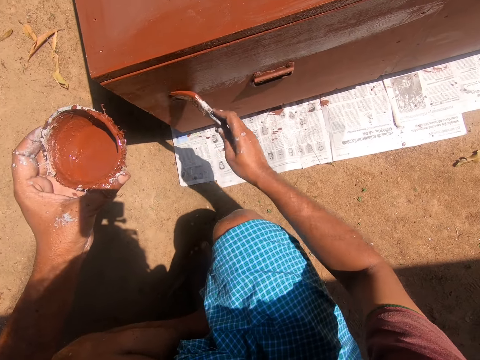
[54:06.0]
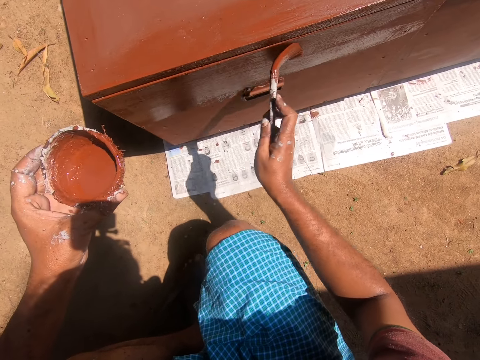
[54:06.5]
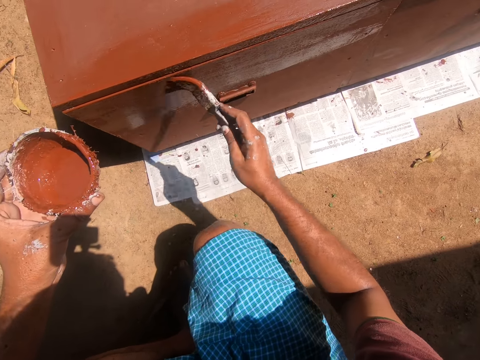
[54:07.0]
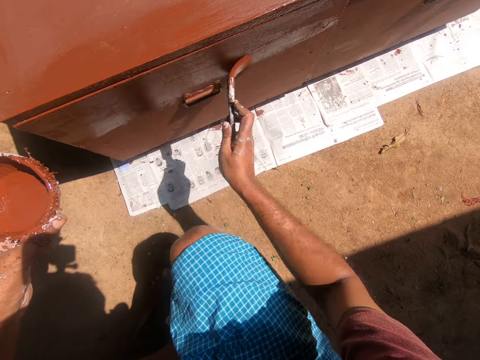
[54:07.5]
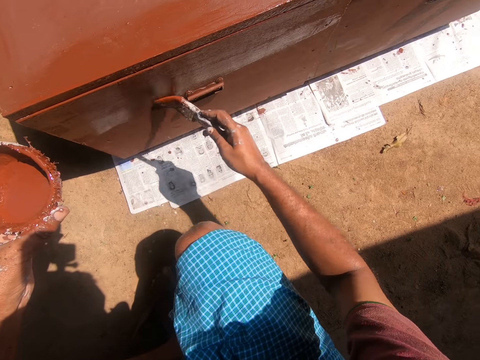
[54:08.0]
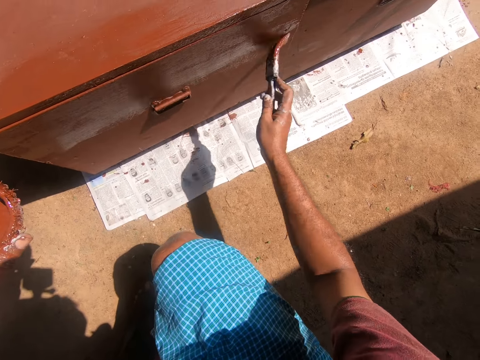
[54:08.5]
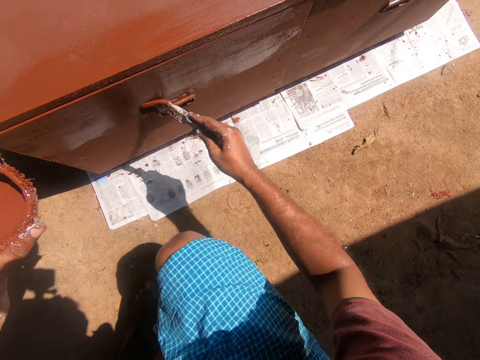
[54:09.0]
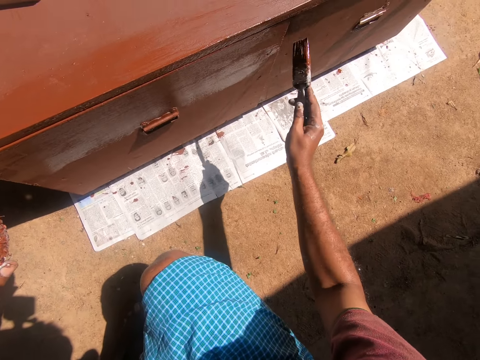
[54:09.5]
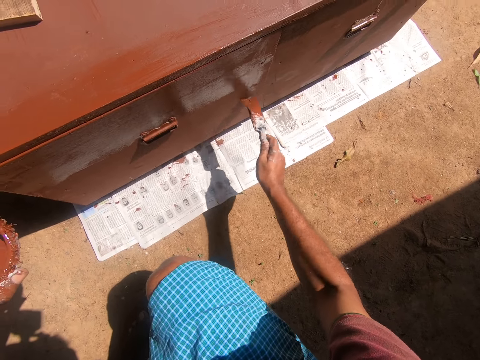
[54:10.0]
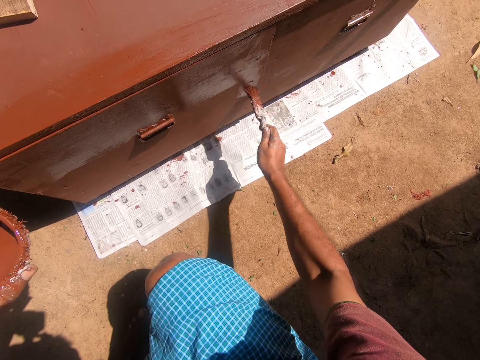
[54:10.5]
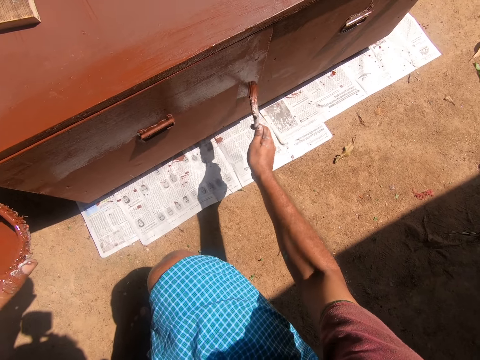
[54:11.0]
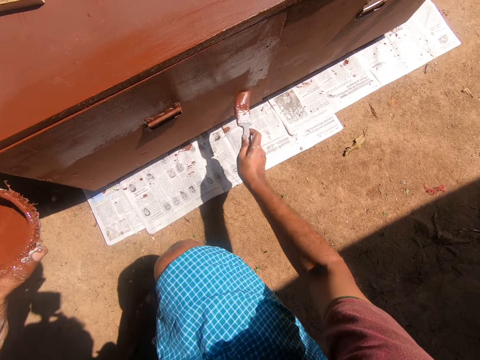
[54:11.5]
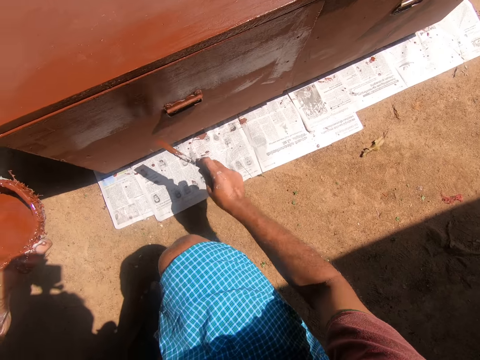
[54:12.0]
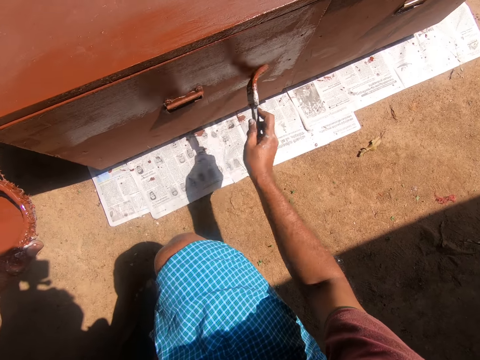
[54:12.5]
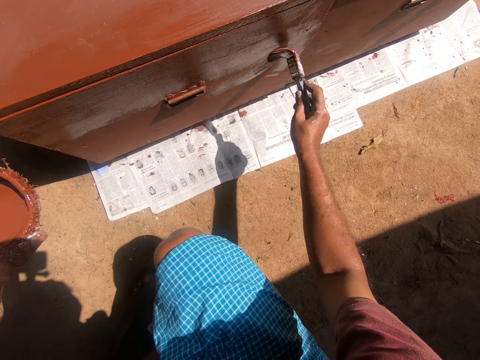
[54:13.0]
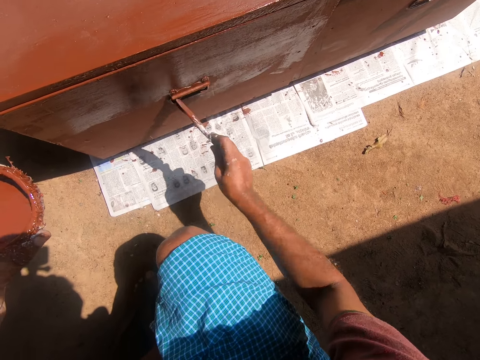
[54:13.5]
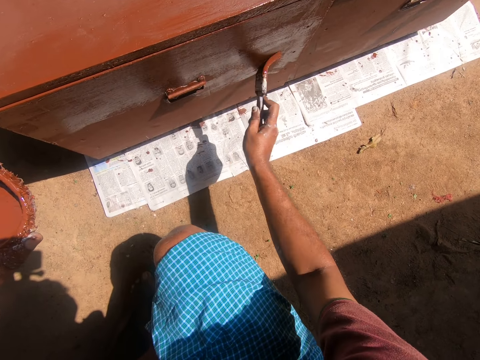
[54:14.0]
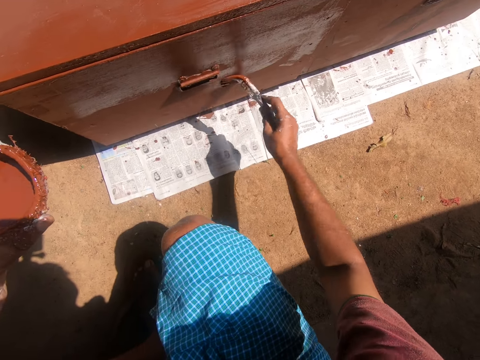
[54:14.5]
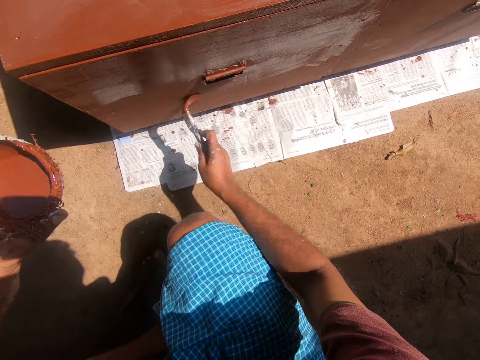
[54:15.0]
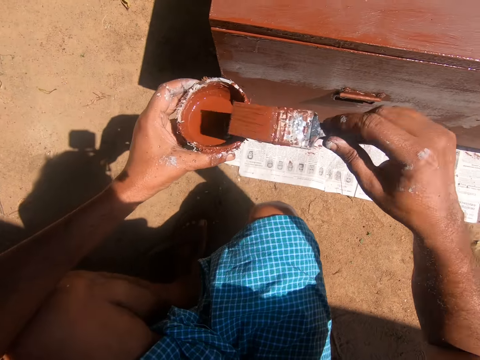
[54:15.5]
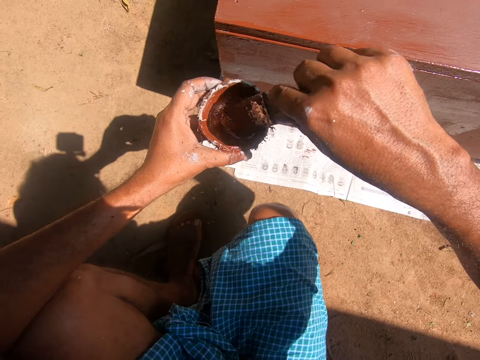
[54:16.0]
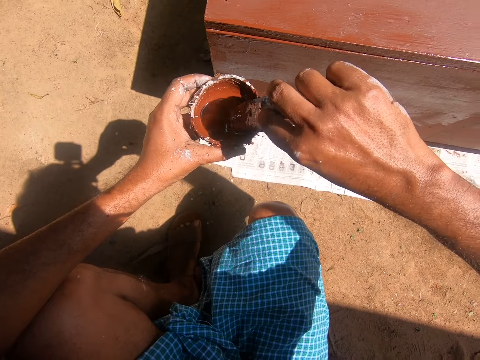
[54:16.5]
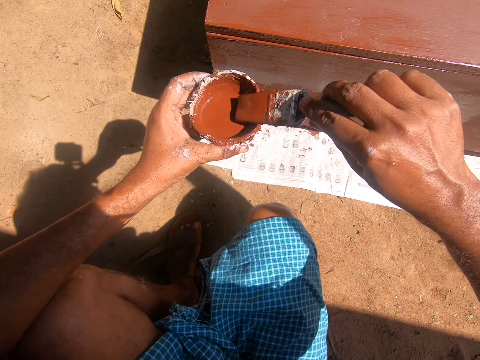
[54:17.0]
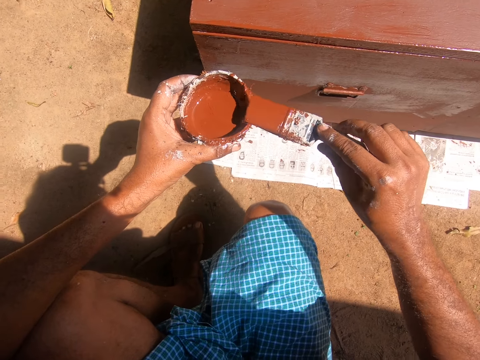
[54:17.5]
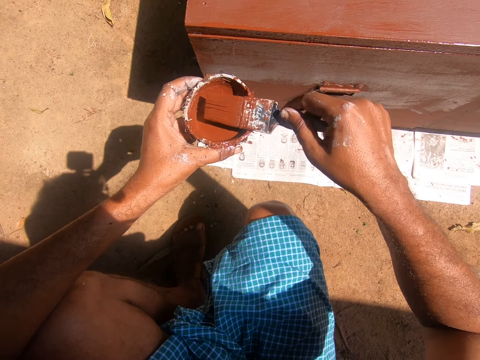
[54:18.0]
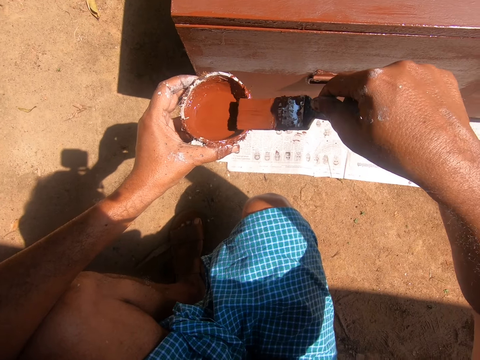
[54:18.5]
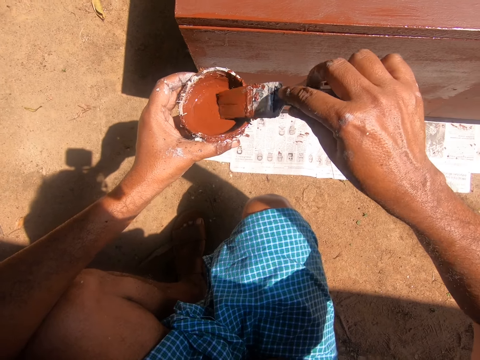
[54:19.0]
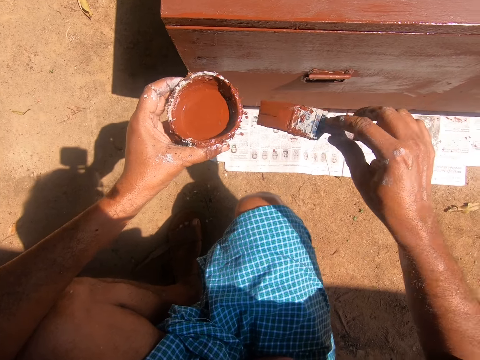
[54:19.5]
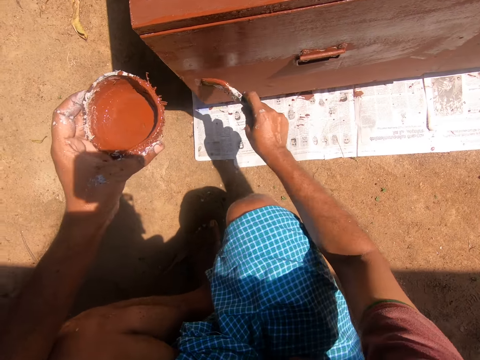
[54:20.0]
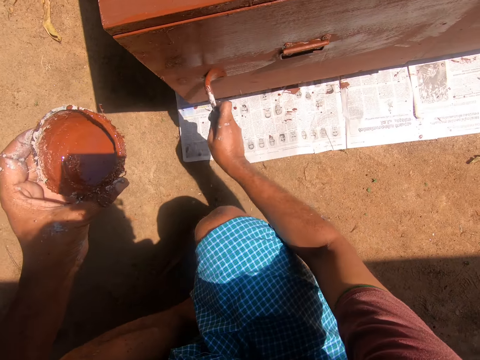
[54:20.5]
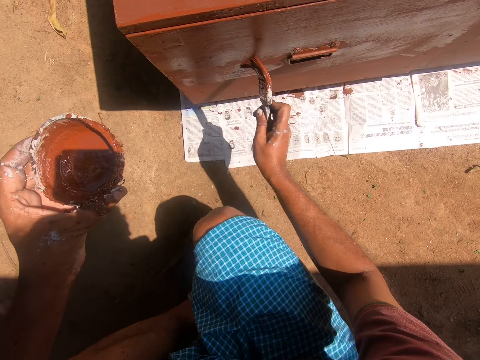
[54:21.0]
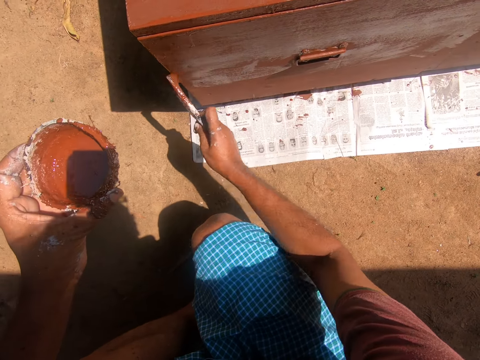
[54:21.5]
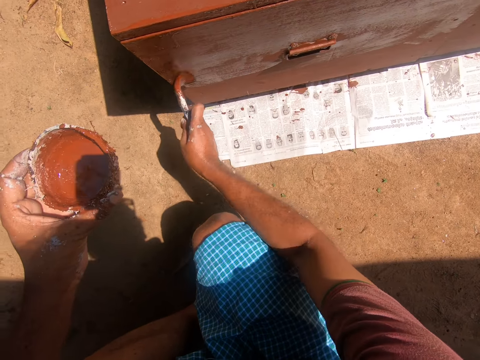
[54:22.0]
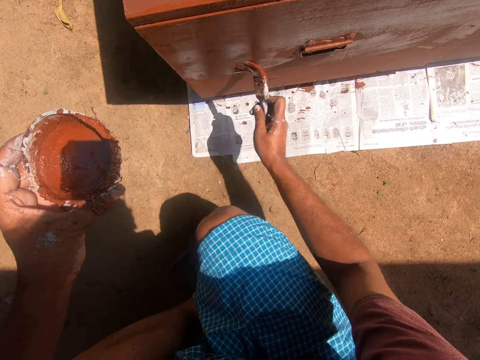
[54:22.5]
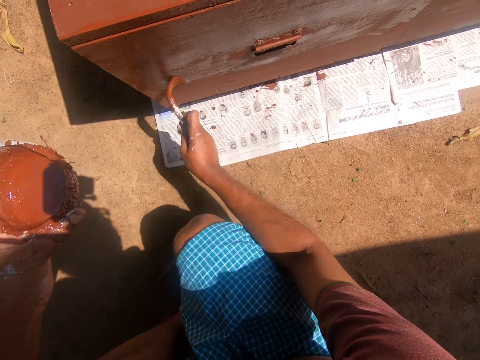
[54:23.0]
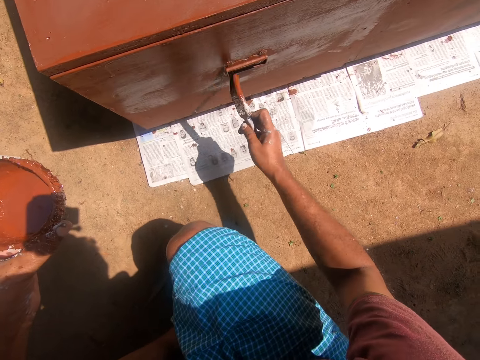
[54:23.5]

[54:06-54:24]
The camera wearer dips the paintbrush into the coconut shell containing paint. They wipe the brush. They paint the table with the painting brush.

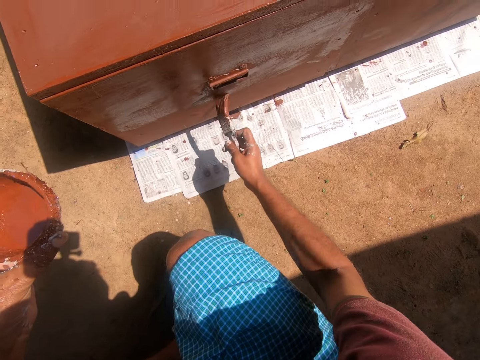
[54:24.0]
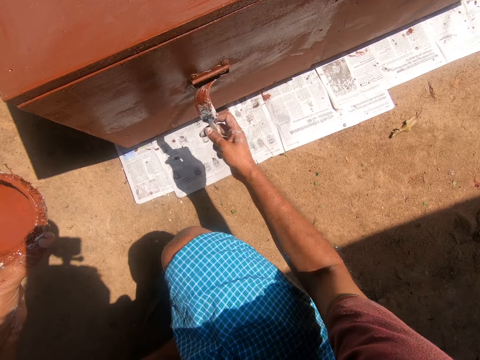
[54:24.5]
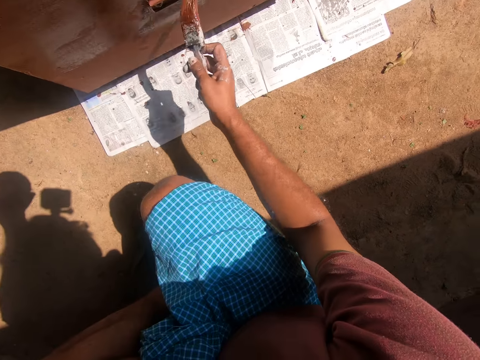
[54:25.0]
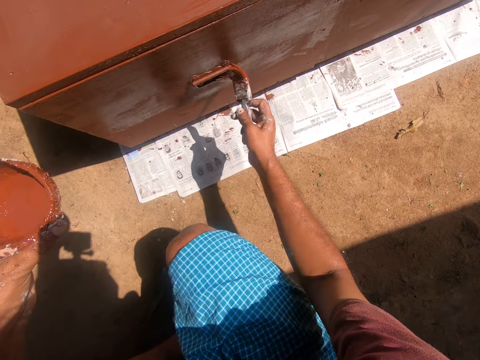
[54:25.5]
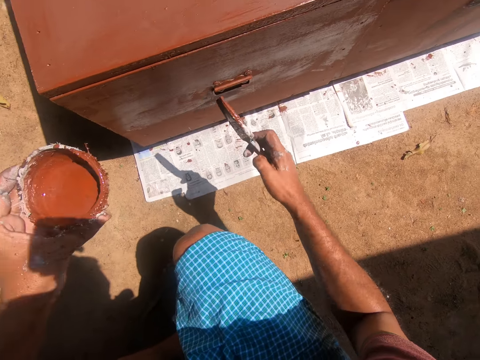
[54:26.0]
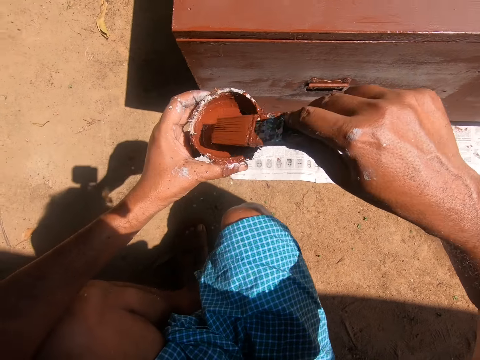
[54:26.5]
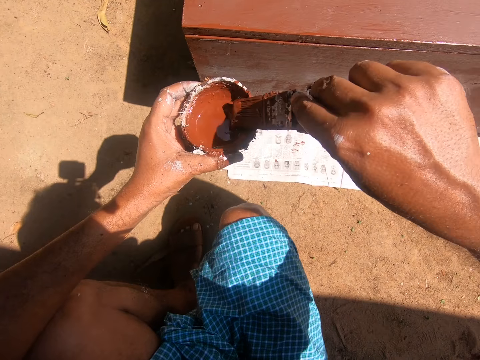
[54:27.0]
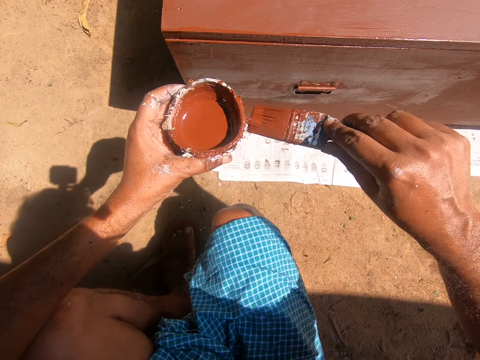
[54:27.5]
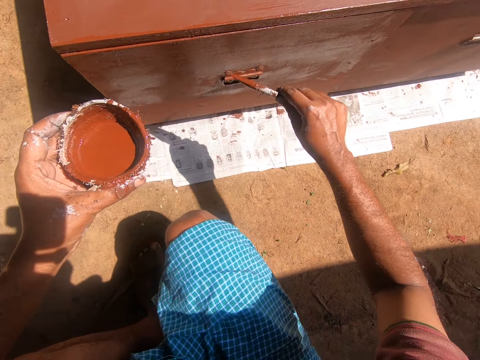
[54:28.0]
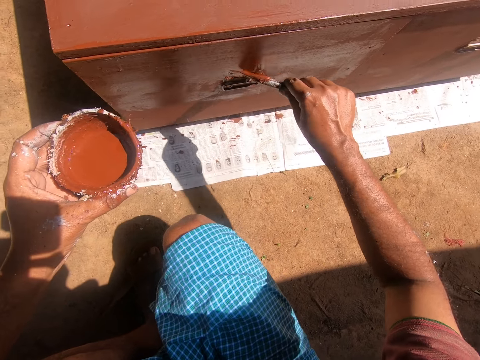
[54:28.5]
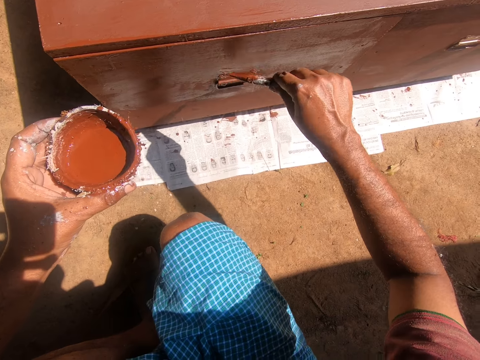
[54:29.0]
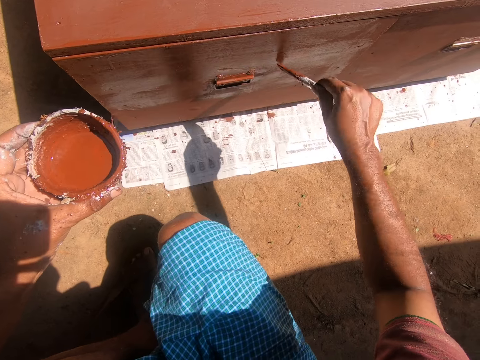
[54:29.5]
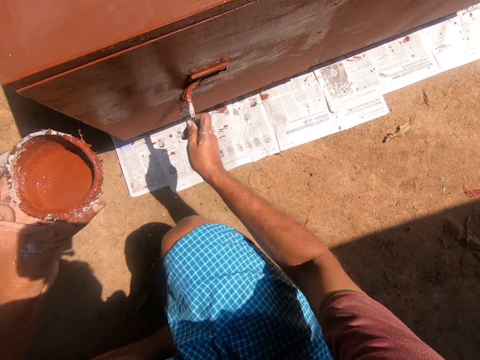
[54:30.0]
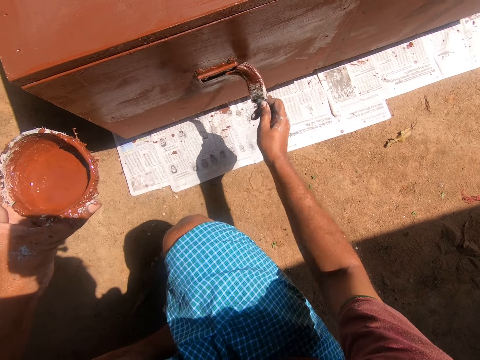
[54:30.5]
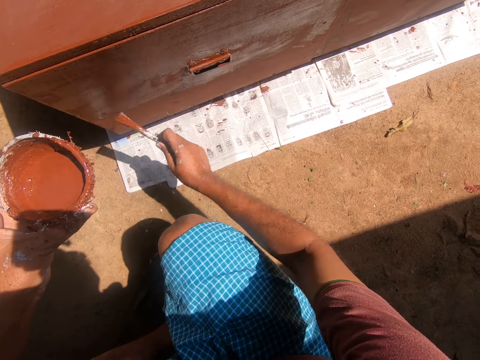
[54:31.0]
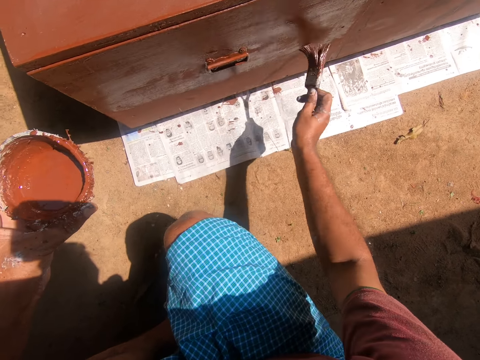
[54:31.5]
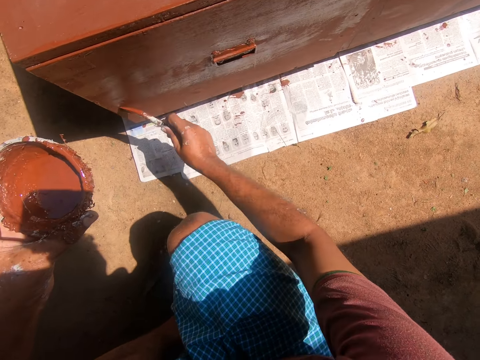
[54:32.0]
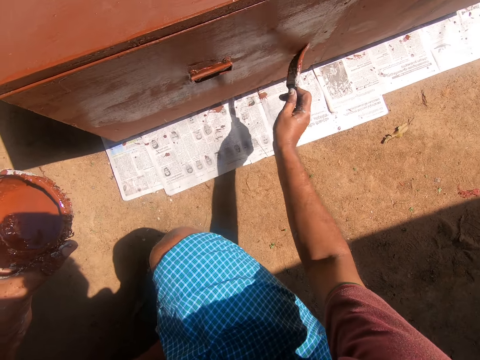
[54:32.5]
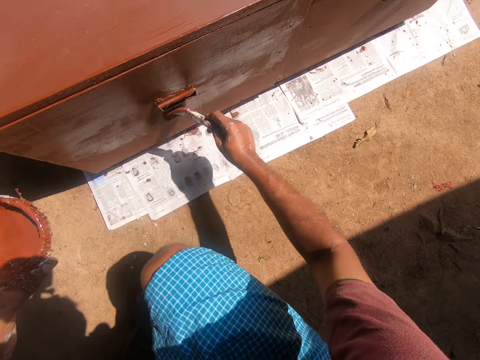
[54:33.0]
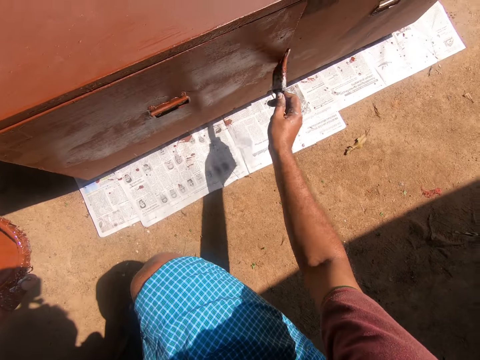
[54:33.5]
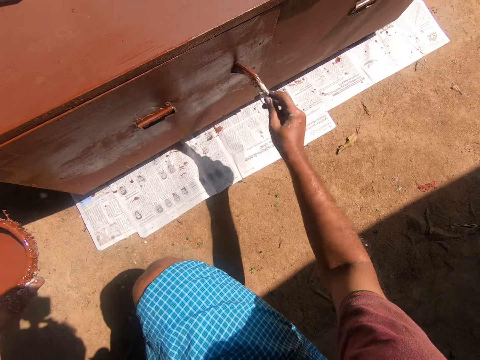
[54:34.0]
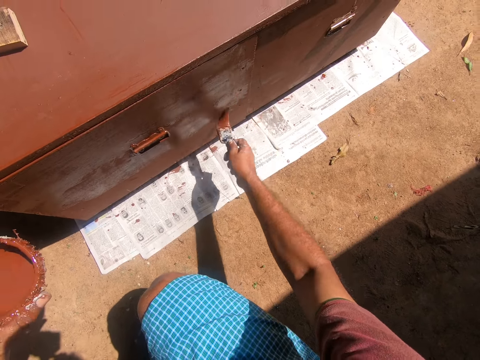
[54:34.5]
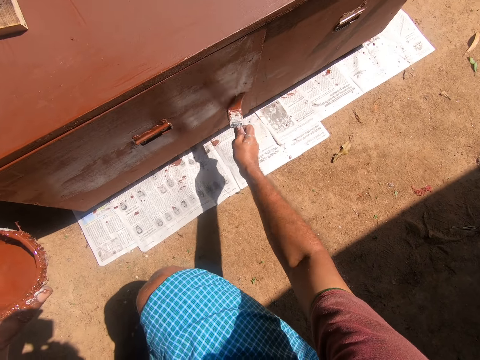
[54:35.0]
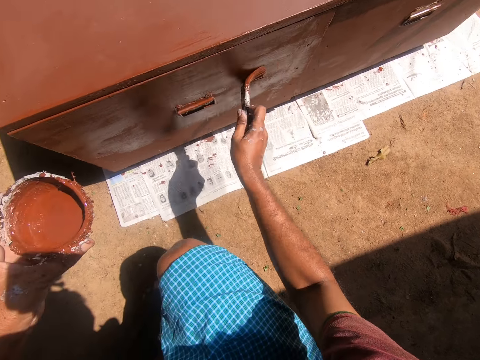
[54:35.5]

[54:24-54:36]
The camera wearer dips the paintbrush into the coconut shell containing paint. They paint the table with the painting brush.
